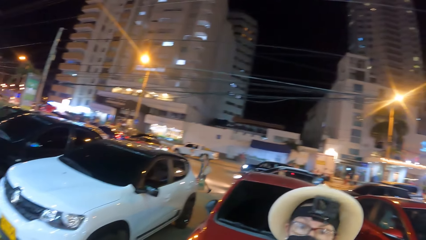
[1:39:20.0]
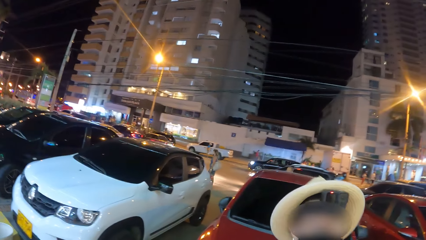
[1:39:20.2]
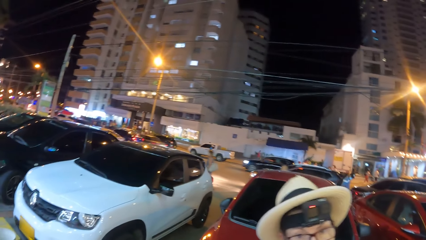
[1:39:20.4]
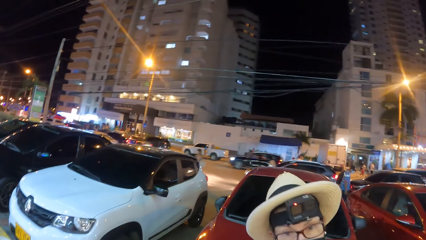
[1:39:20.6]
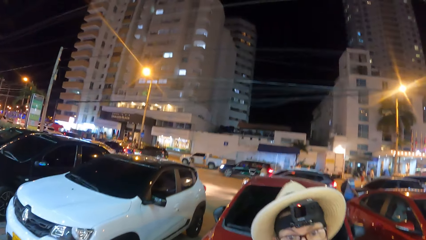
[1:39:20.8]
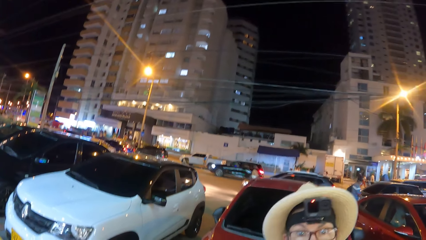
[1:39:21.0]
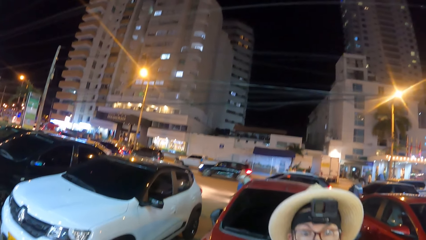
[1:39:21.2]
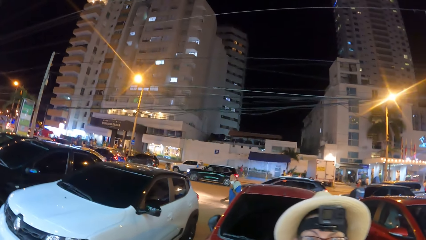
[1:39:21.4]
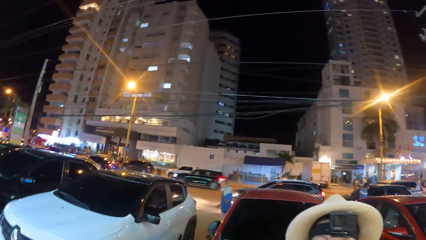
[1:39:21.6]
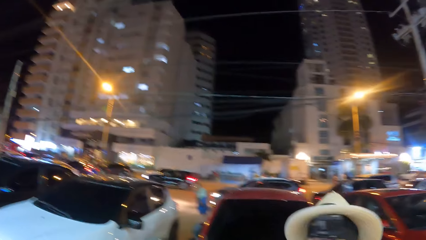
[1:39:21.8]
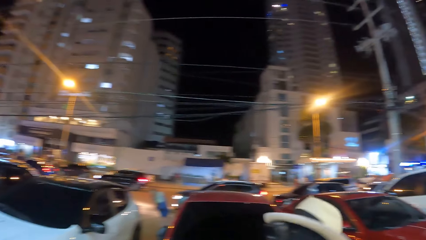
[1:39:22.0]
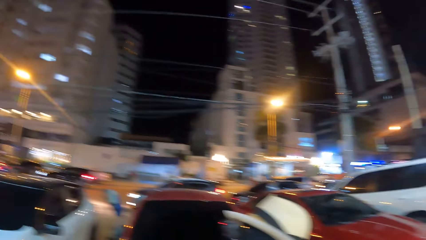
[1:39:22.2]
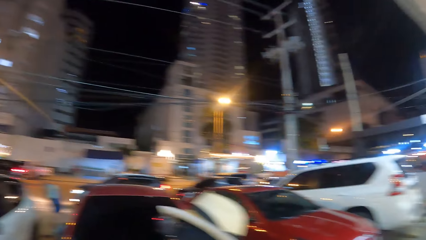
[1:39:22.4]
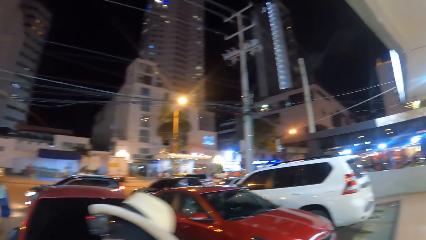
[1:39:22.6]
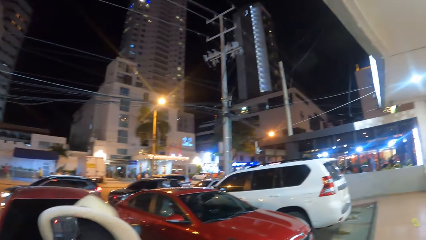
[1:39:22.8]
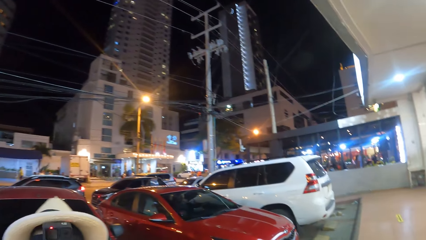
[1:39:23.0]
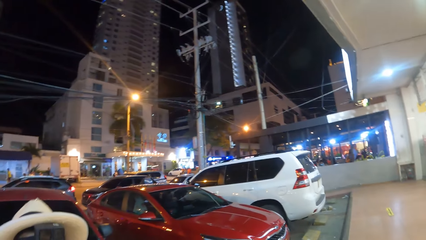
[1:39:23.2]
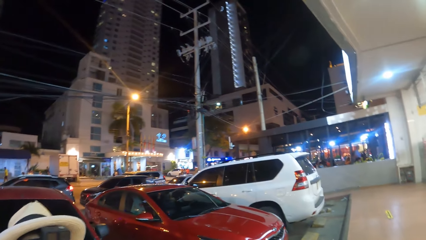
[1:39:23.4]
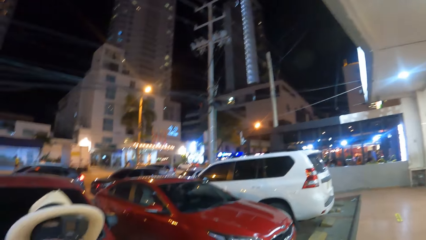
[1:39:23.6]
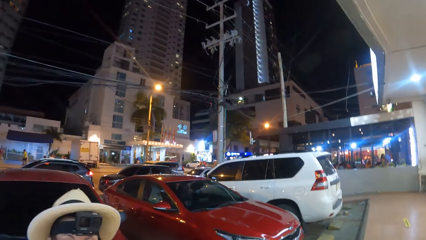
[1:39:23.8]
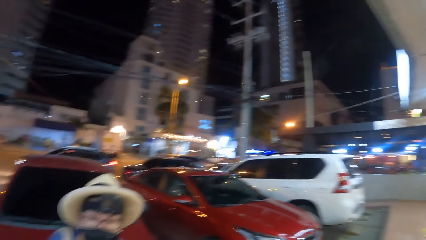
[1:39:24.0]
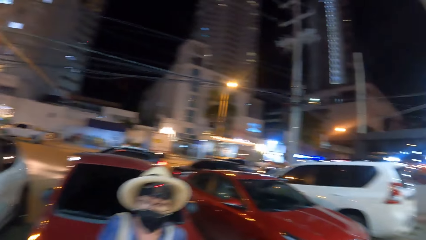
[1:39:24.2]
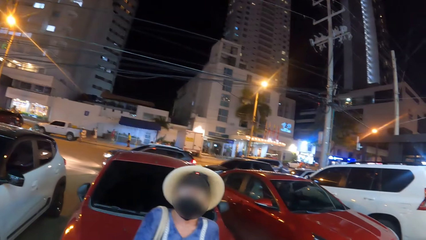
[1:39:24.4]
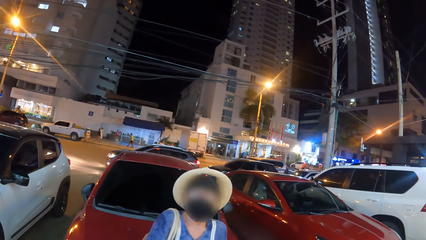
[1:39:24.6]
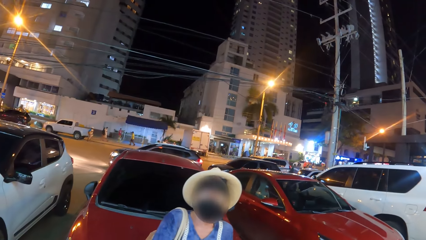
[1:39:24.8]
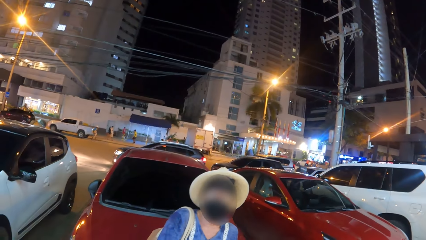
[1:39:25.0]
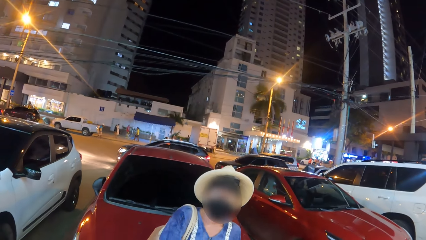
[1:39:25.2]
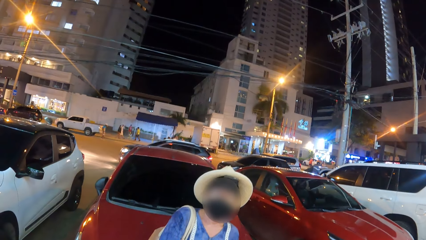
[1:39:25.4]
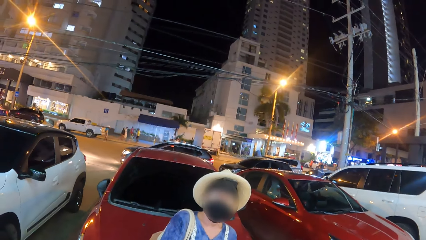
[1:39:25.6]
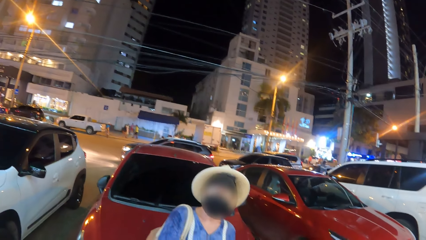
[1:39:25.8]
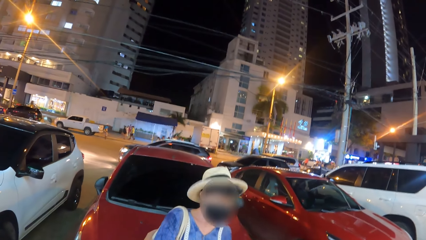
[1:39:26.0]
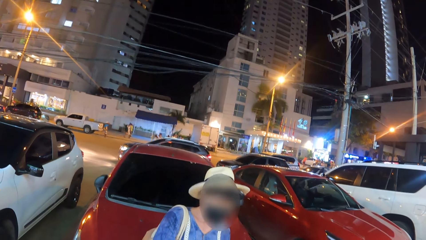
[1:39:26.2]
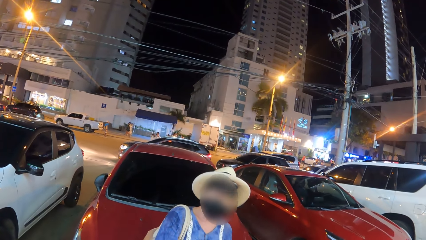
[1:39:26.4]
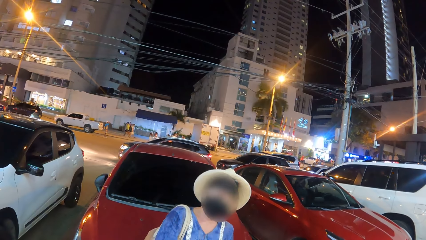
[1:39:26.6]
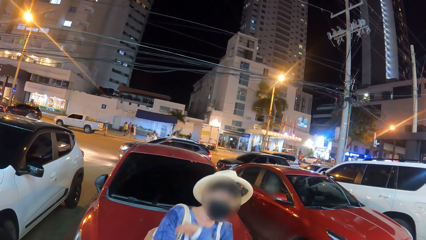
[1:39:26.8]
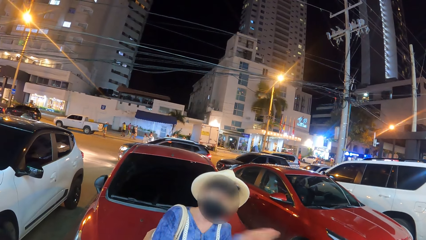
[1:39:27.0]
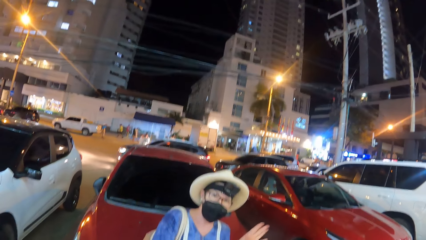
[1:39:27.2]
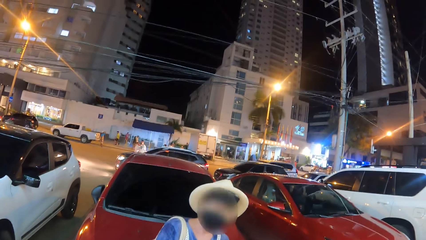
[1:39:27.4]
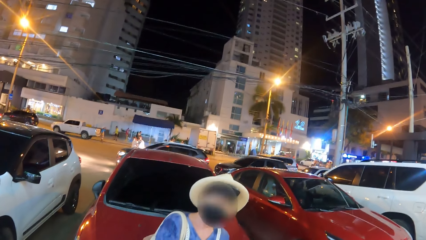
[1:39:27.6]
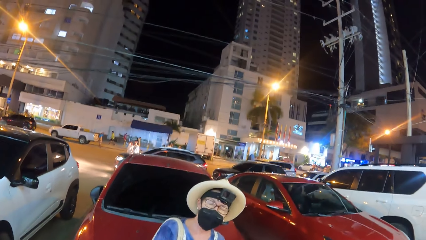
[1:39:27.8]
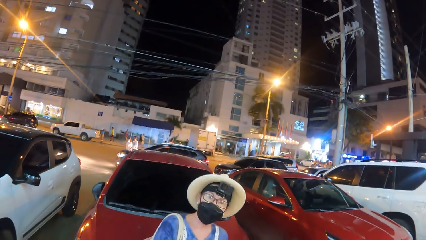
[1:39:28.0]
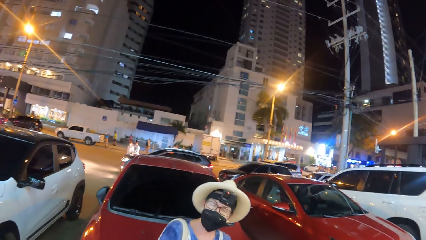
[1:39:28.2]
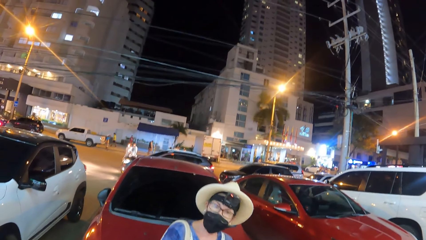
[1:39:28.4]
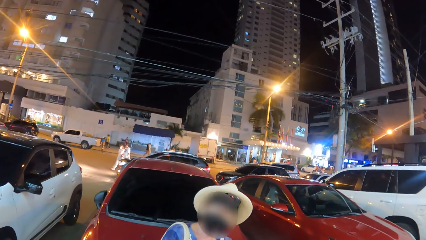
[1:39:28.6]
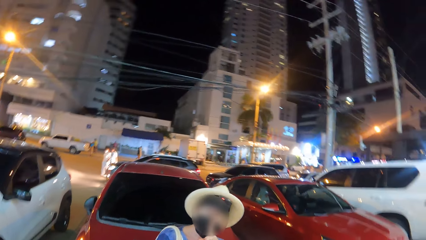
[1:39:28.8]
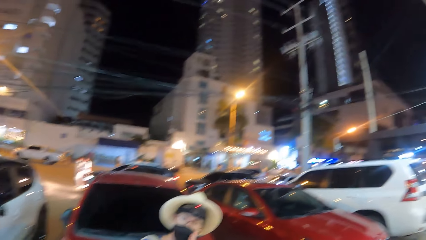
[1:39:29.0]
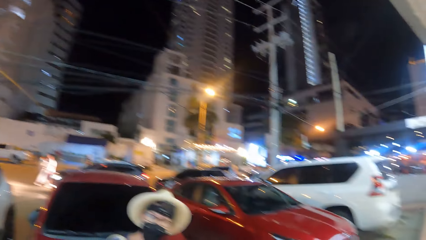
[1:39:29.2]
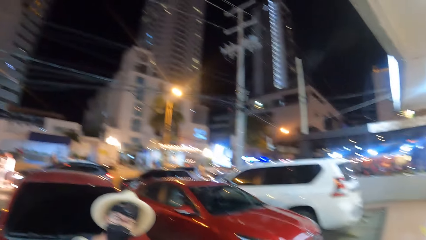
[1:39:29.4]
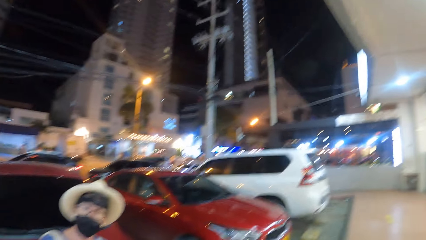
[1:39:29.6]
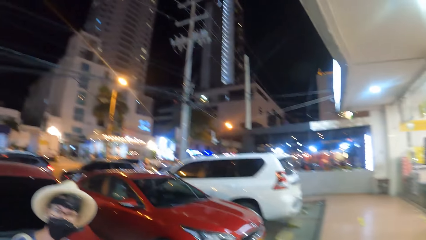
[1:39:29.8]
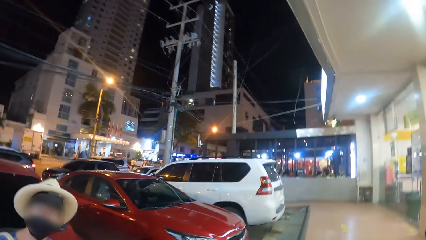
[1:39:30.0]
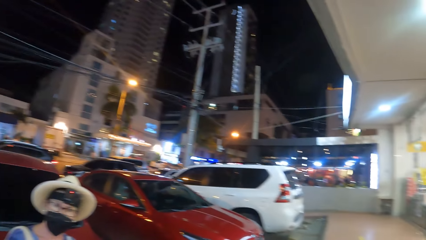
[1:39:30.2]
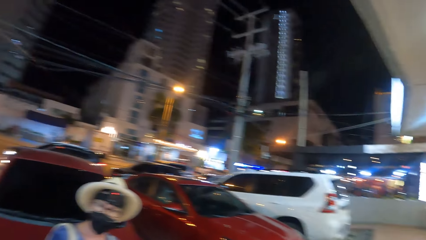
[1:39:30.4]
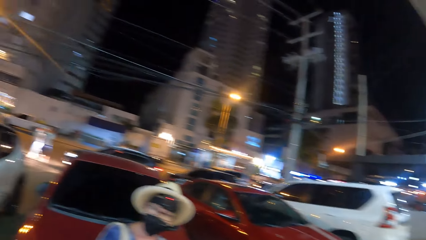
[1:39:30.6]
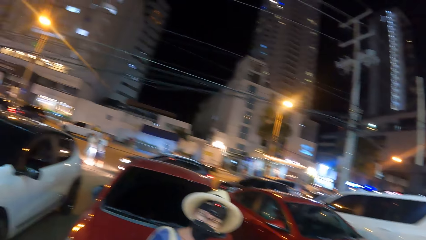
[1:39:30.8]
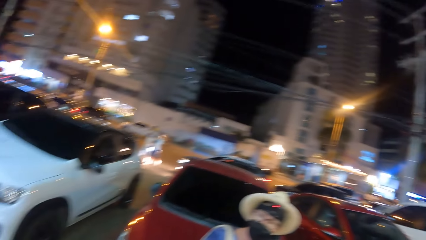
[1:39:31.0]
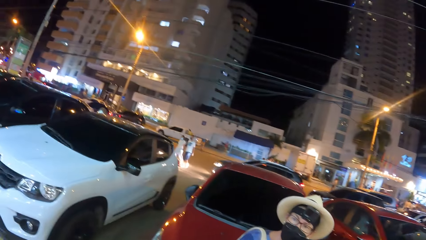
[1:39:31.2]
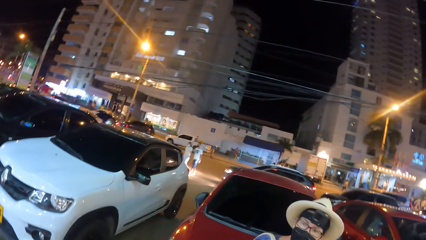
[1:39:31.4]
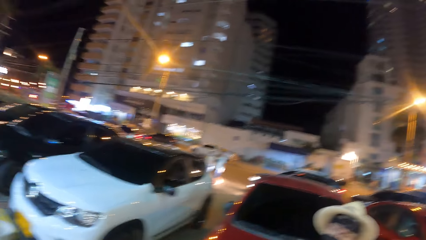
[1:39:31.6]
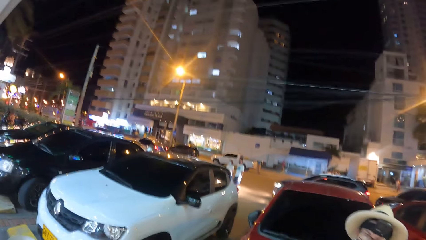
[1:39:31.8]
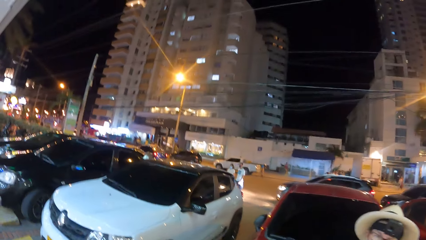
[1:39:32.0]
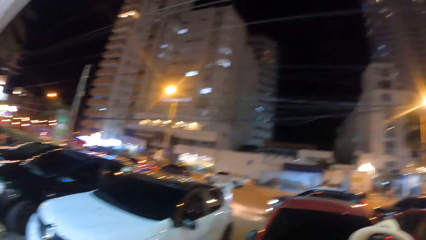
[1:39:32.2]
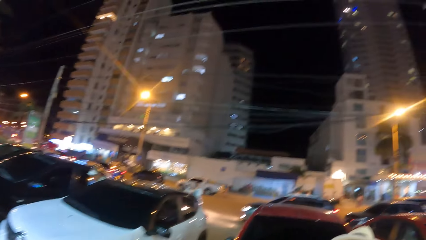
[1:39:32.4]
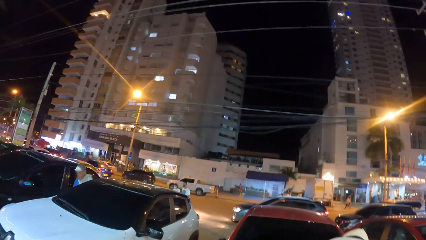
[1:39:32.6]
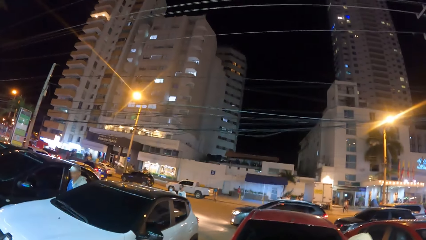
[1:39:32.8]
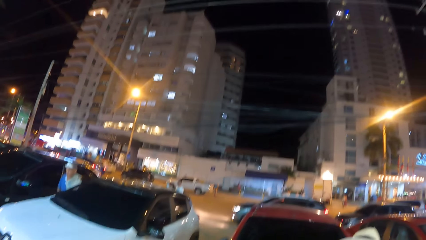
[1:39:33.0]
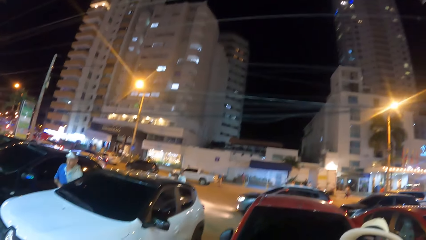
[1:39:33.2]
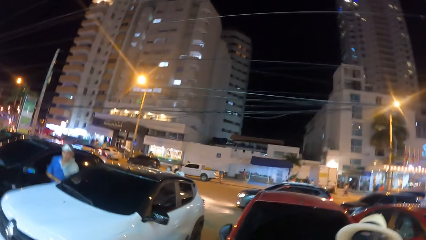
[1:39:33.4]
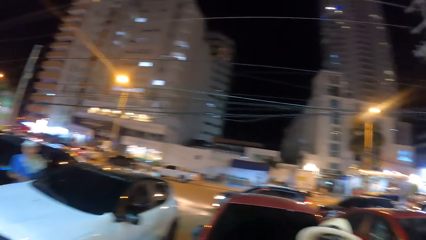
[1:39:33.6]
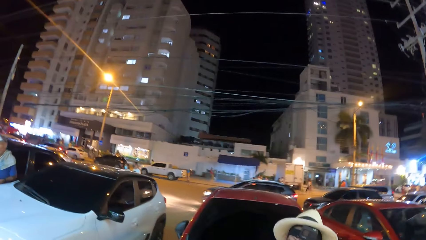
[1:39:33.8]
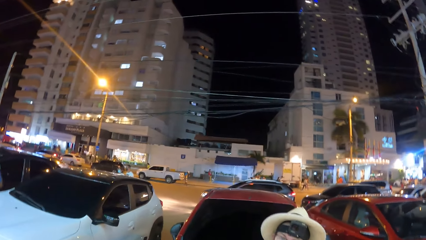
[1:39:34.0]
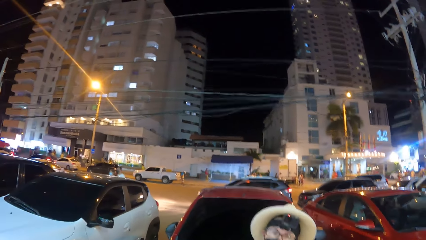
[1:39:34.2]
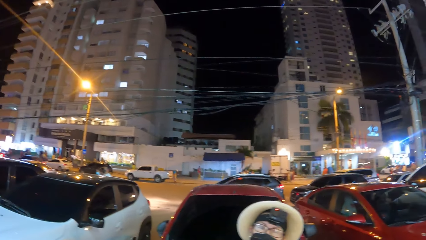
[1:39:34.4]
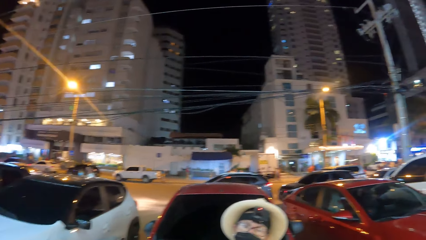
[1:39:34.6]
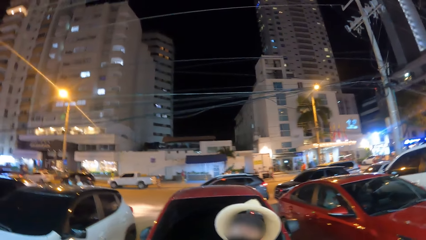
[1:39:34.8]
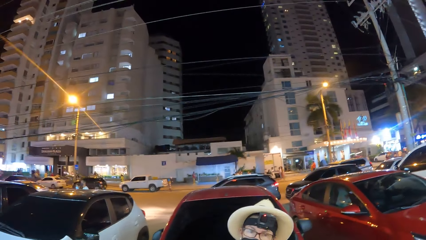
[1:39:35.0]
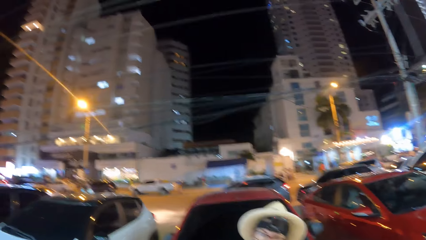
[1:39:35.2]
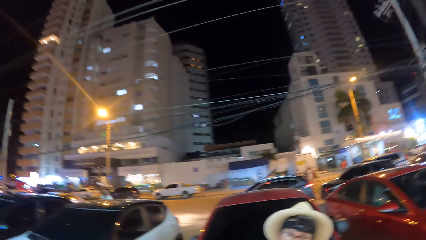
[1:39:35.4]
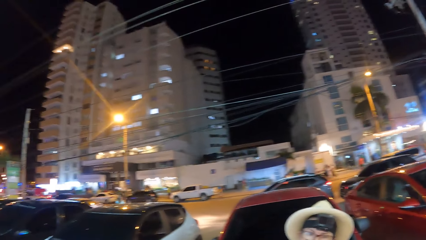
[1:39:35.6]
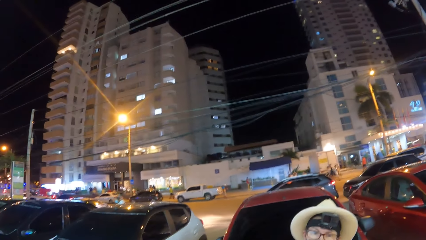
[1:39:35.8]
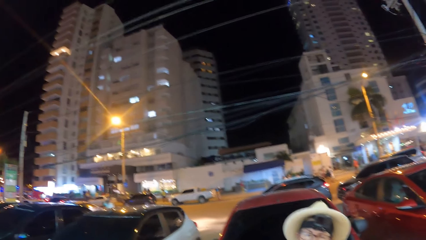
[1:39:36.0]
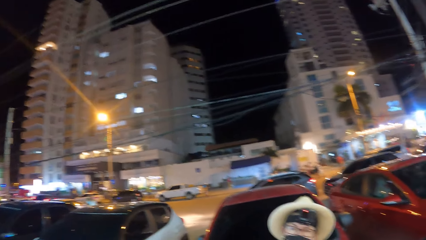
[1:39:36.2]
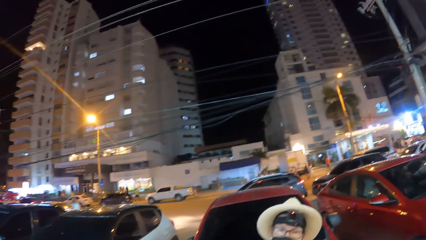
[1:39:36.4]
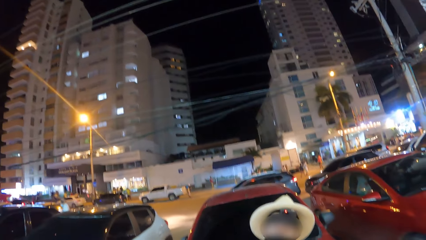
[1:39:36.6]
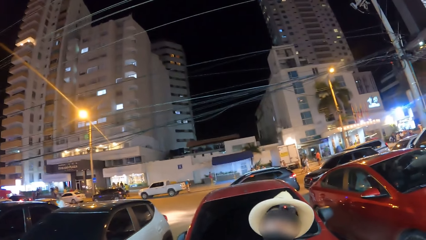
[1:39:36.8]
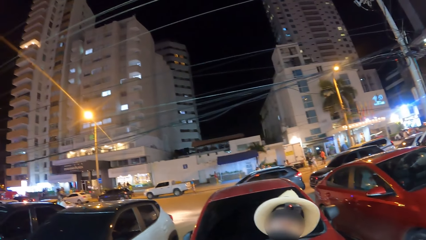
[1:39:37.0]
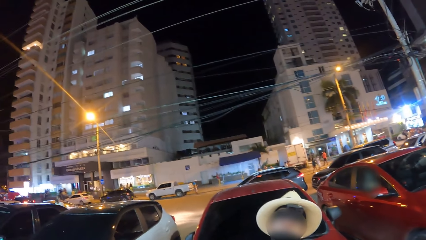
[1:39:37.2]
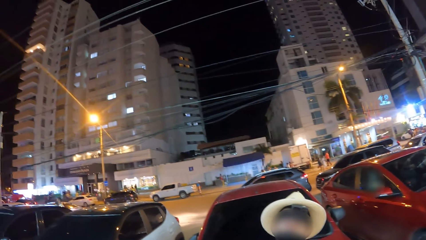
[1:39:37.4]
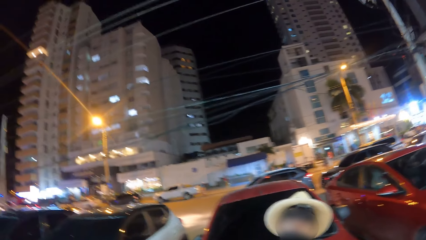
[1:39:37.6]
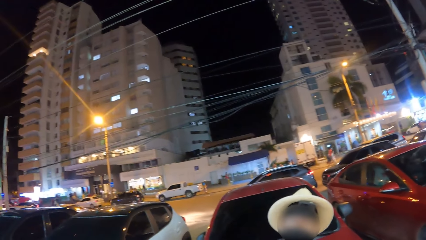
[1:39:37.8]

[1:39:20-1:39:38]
The camera wearer looks around. They look at a woman. They look around.
